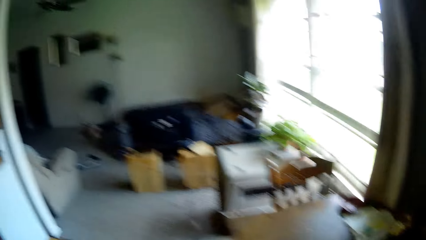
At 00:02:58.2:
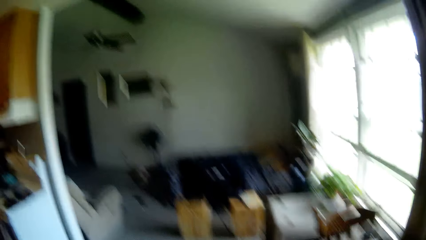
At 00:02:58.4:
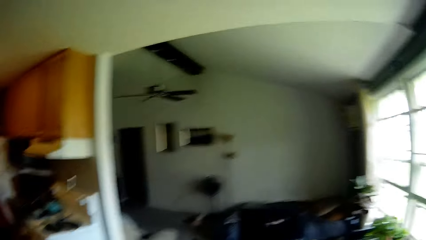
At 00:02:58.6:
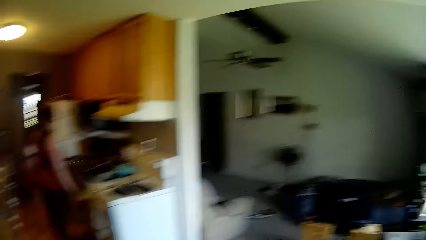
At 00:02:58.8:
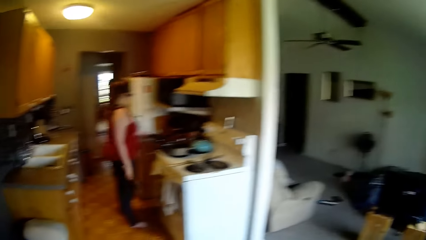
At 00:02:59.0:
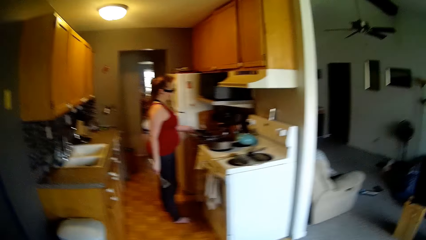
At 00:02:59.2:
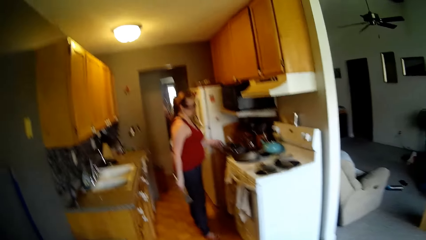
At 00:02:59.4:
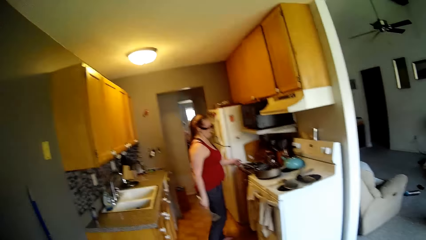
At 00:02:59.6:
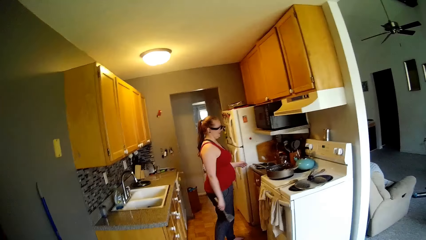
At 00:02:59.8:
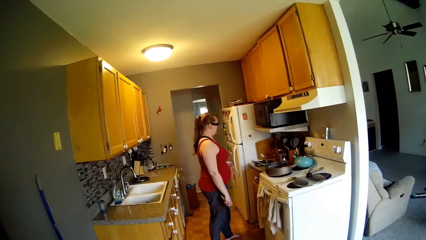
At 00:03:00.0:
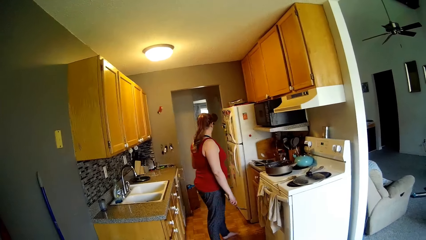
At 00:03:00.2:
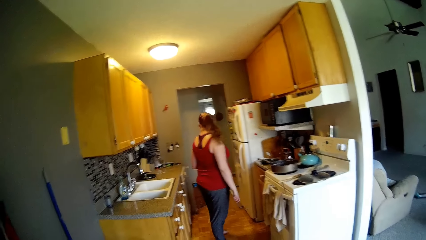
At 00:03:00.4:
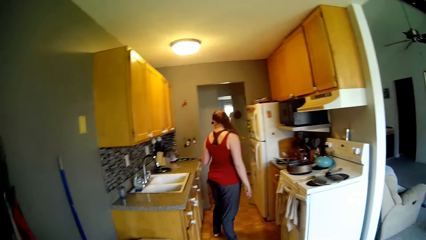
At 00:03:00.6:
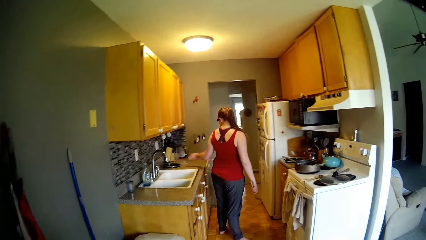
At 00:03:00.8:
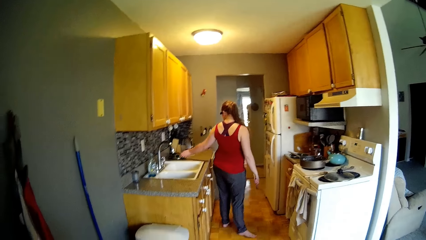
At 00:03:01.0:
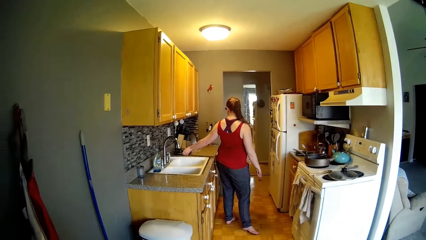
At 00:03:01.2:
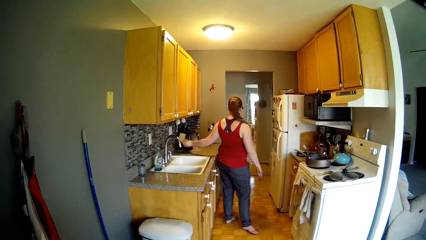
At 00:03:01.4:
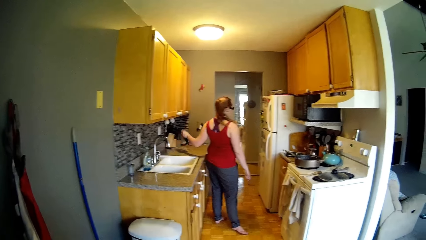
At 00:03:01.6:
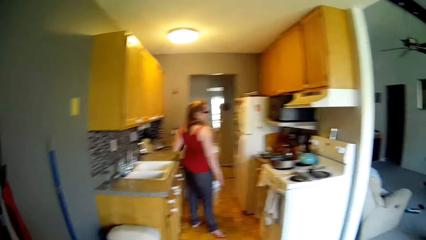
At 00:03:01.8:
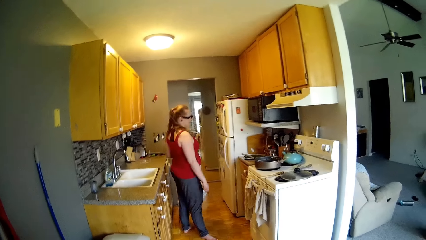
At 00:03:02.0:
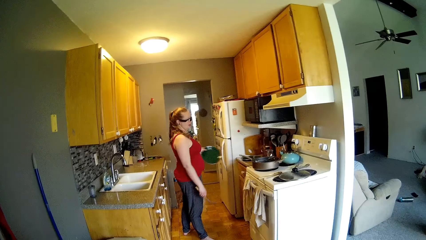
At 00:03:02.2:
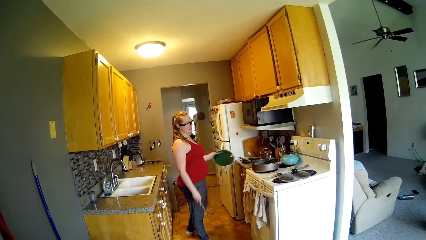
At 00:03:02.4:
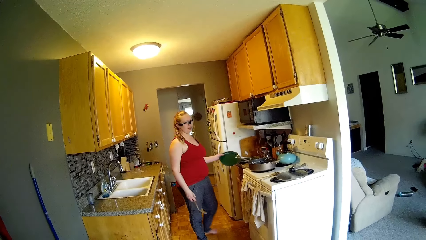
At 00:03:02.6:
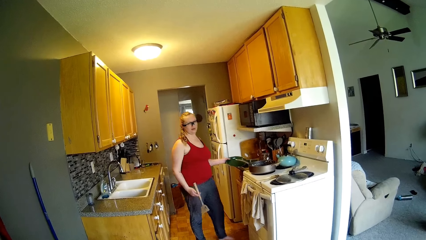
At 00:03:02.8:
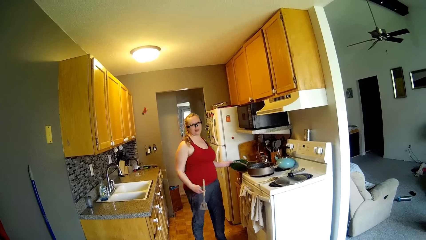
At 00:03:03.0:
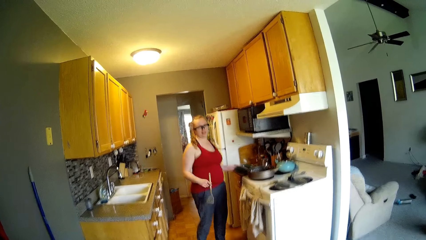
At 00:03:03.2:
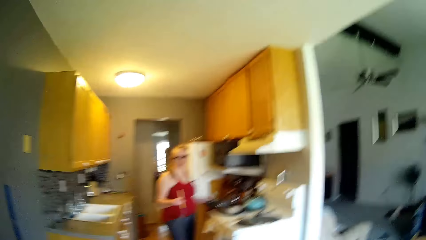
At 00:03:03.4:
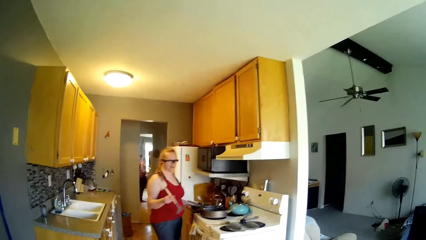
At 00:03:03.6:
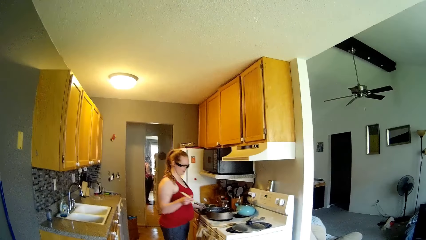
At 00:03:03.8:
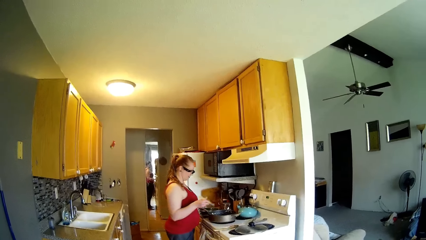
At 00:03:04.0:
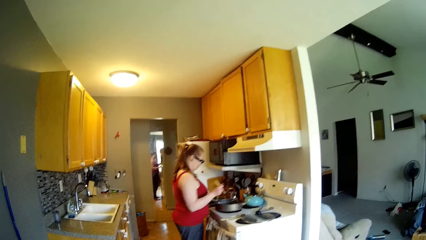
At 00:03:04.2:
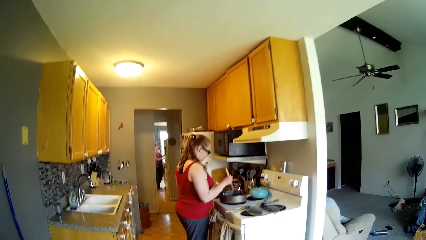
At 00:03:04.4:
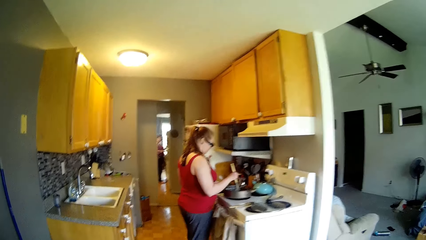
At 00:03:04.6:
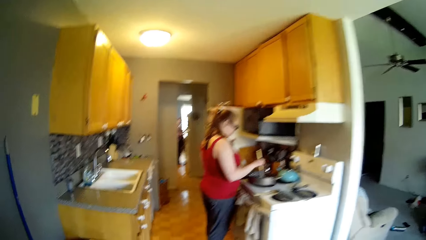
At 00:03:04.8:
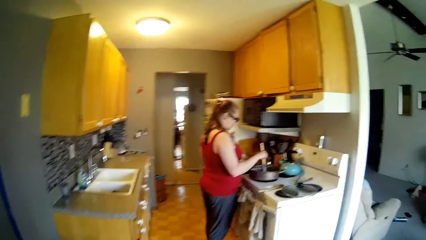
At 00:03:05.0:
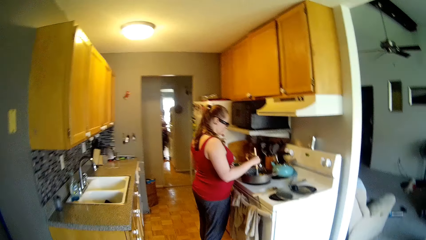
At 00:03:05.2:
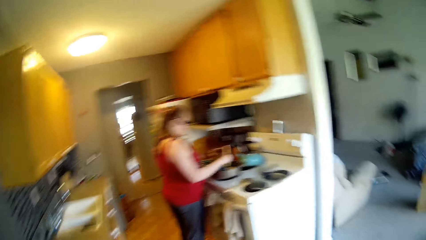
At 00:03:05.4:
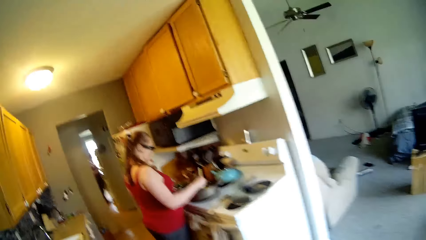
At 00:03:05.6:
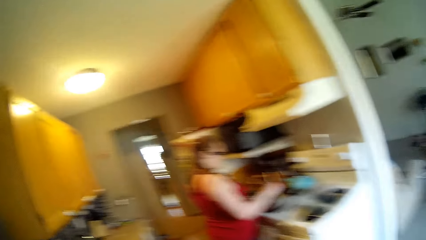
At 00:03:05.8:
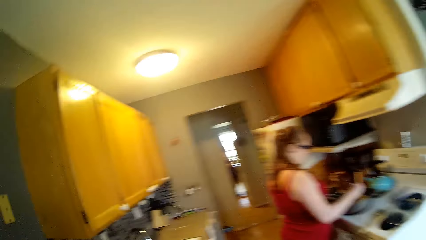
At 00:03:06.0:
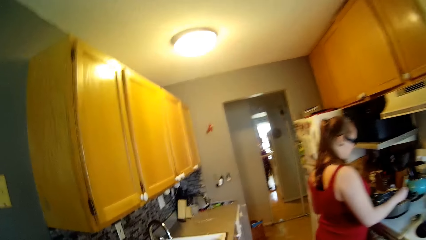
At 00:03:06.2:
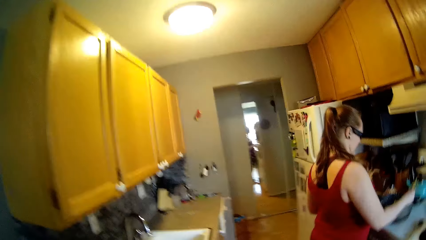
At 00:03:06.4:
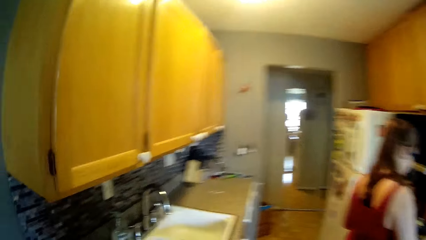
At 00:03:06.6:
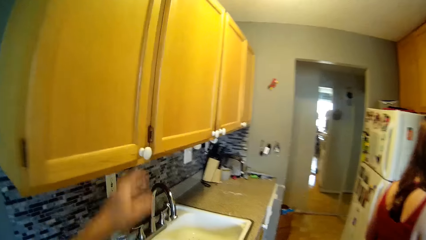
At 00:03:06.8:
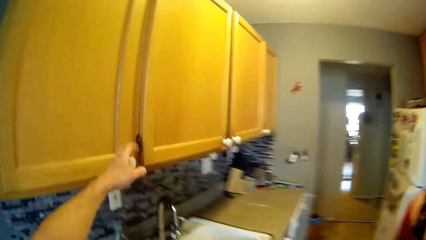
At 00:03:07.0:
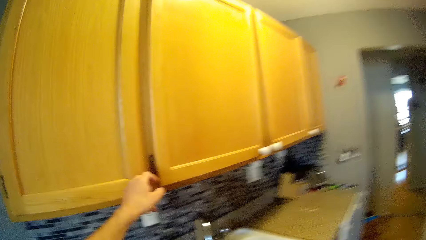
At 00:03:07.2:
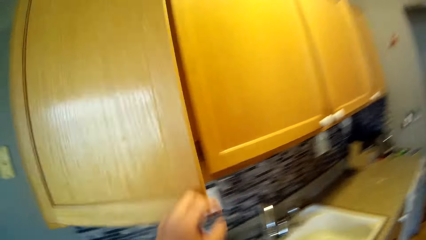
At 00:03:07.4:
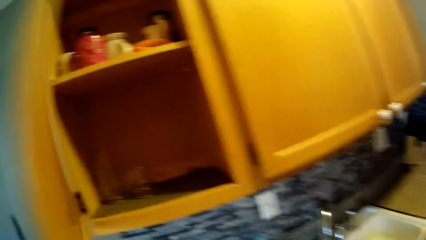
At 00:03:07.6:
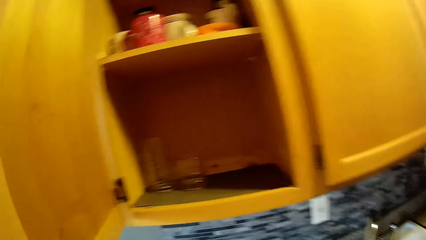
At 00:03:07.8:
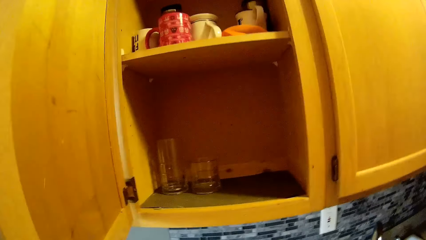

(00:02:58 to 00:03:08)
The woman picks up the plate on the counter with her left hand. She keeps the plate on the counter. She puts a spoon onto the pan of food in the cooker. The camera wearer moves to the kitchen. He opens the cabinet with his left hand.

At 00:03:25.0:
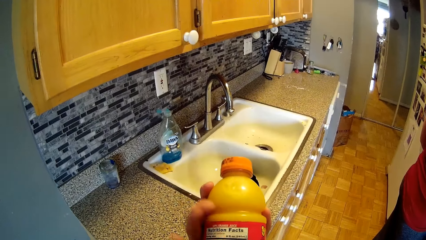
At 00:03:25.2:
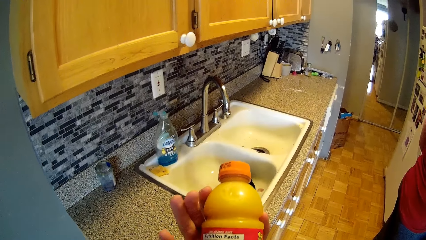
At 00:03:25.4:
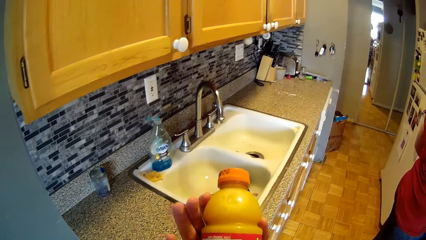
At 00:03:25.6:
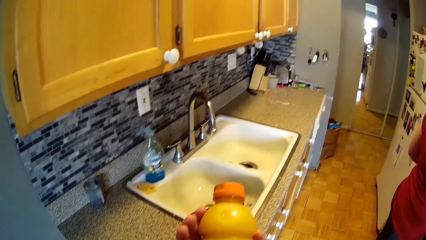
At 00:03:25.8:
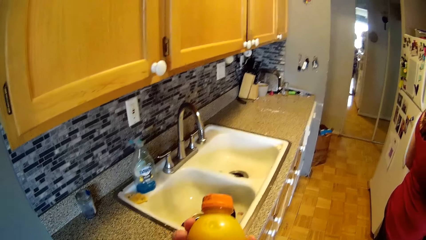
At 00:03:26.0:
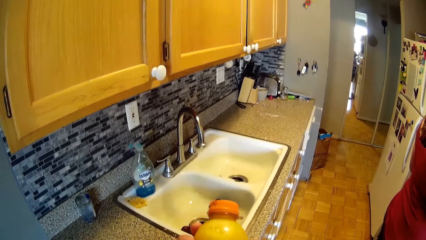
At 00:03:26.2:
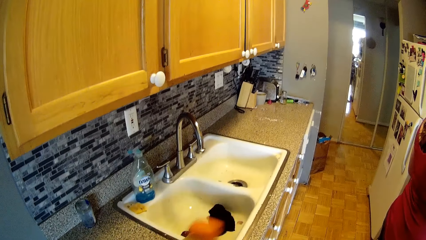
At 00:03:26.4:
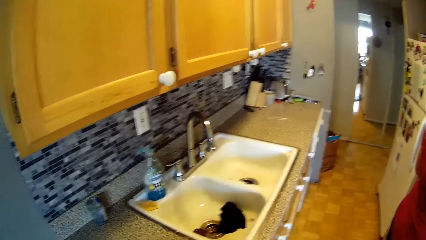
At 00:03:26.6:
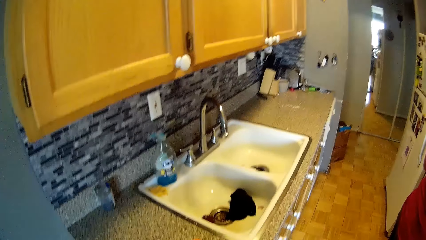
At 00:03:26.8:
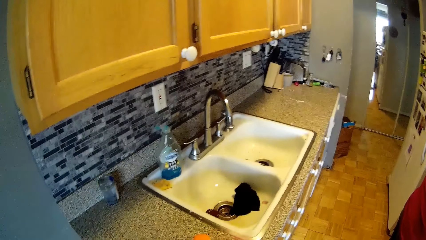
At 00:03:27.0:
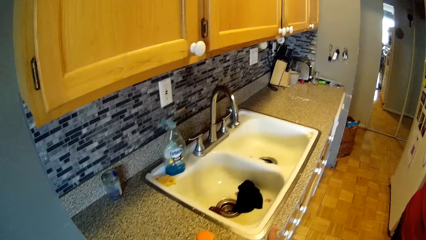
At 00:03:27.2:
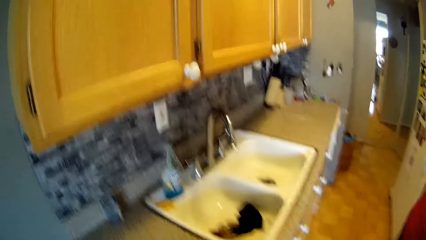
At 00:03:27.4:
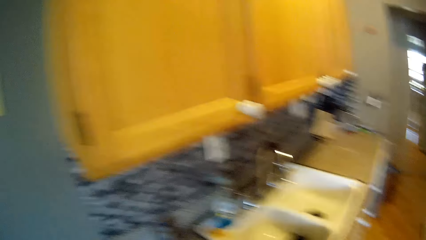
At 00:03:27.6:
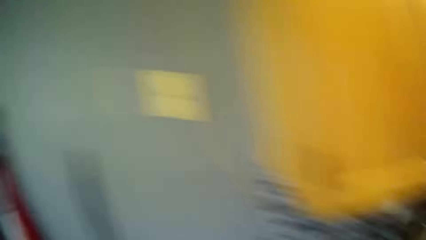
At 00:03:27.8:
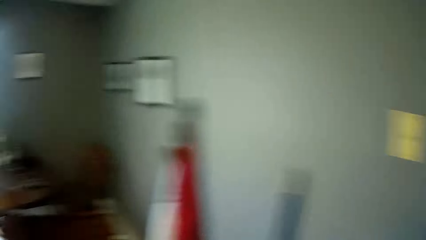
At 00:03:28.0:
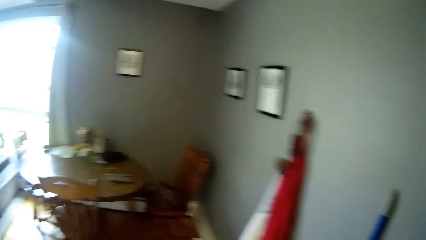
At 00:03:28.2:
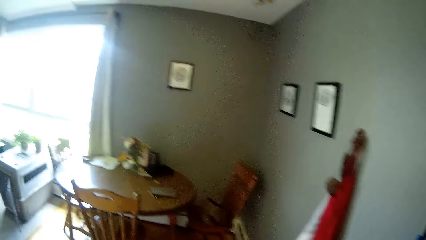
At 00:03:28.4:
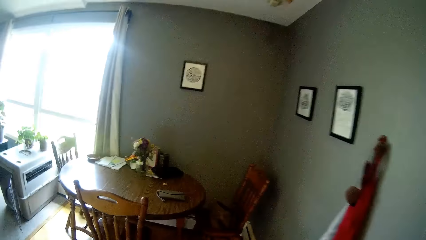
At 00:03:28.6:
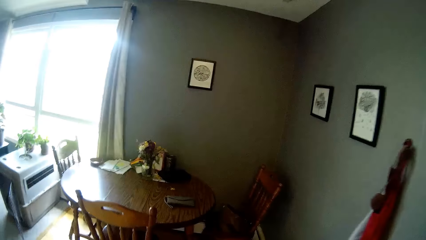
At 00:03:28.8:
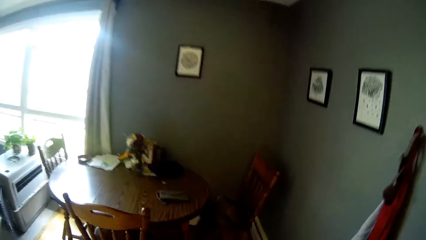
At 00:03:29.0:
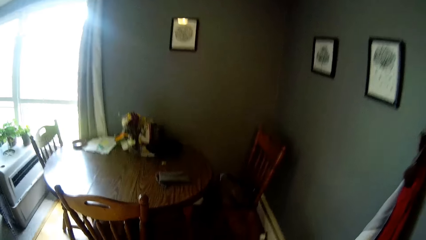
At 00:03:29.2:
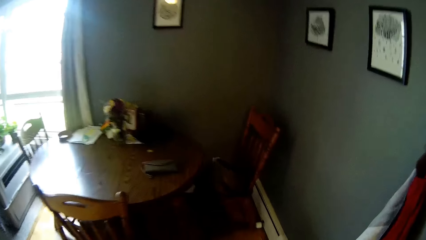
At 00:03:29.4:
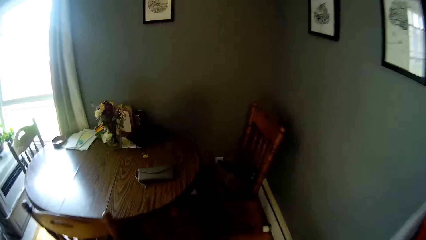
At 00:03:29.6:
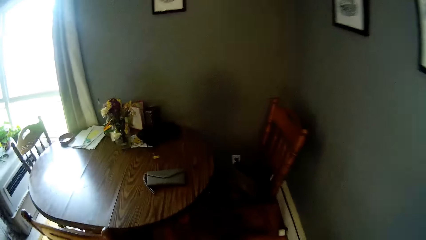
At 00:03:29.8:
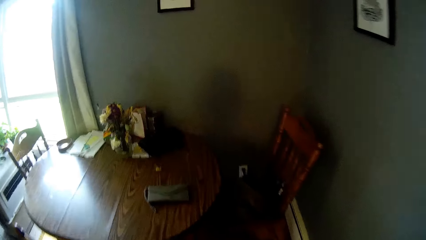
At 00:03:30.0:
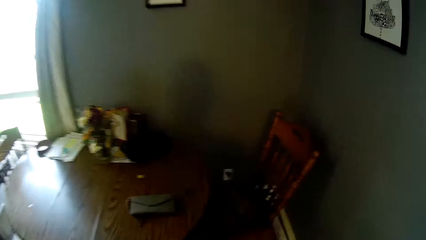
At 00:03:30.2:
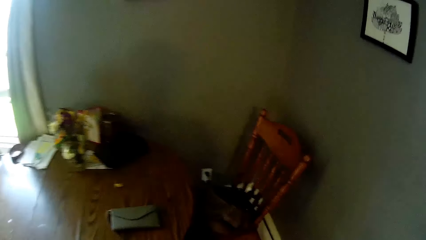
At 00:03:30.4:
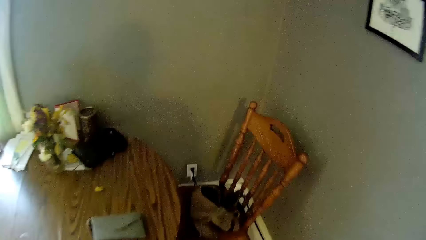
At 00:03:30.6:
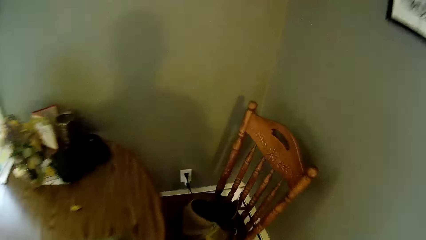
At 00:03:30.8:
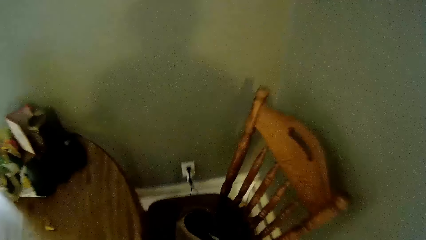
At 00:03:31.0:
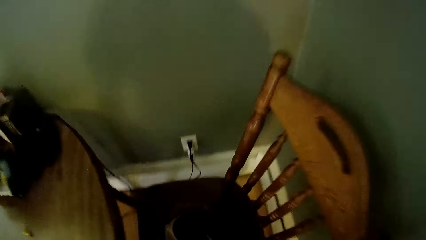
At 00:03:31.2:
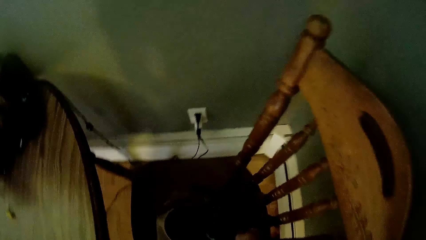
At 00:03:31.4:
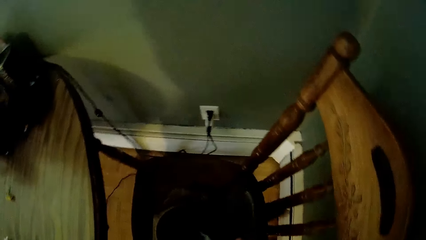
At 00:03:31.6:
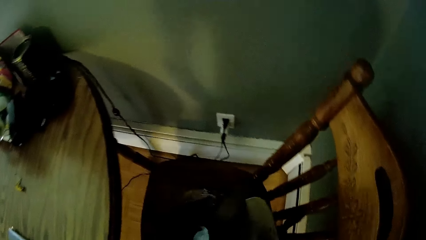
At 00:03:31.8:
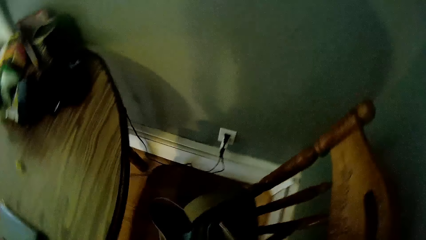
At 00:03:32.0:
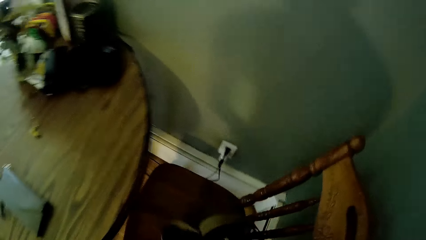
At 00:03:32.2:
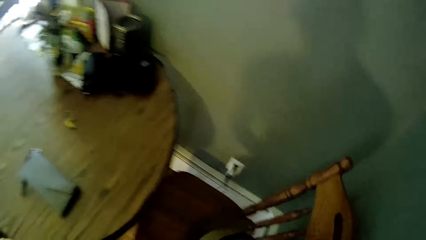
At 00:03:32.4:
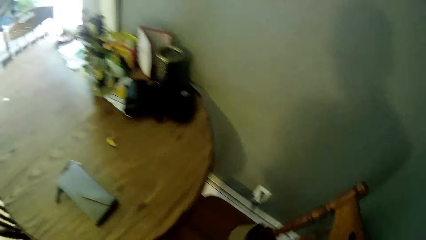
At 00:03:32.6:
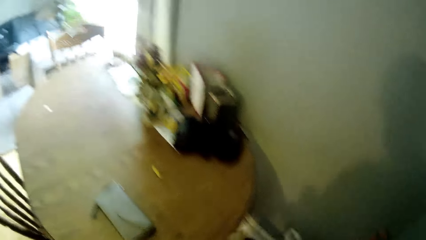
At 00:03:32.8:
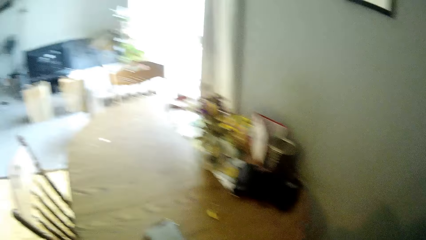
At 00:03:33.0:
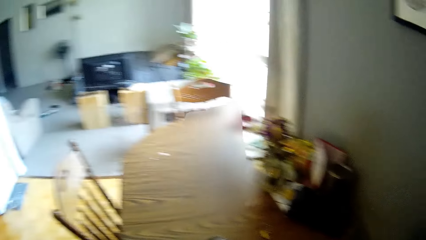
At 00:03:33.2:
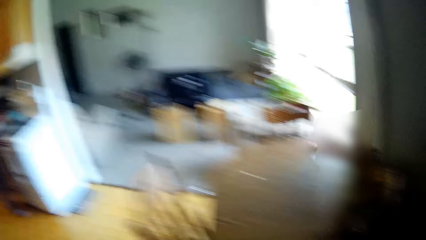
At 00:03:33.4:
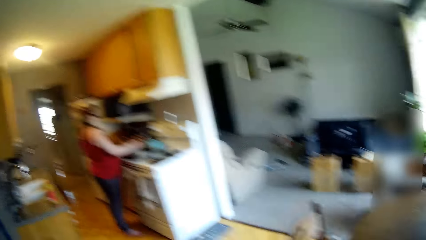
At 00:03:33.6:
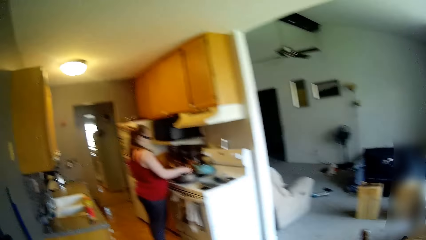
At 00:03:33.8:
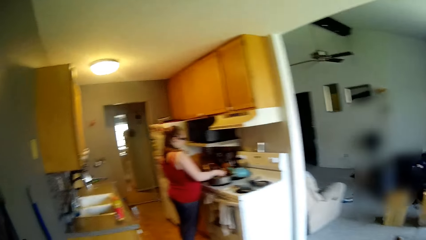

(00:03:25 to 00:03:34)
The camera wearer moves to the dining room. They take a bag on a chair on the dining table.
